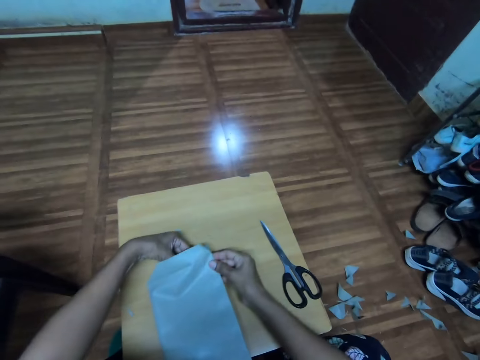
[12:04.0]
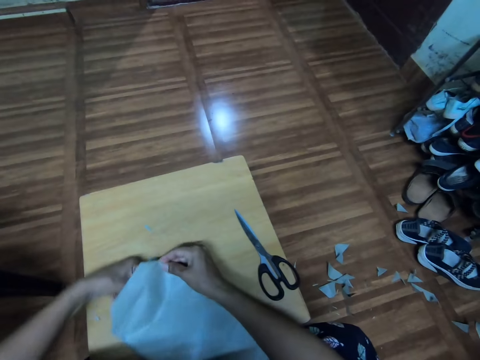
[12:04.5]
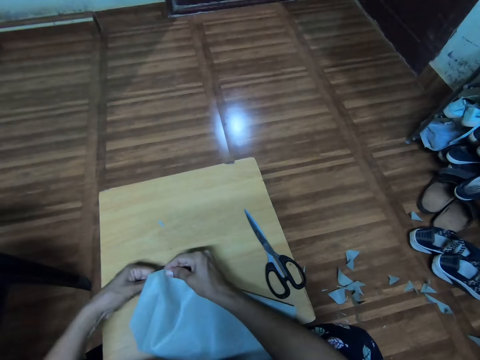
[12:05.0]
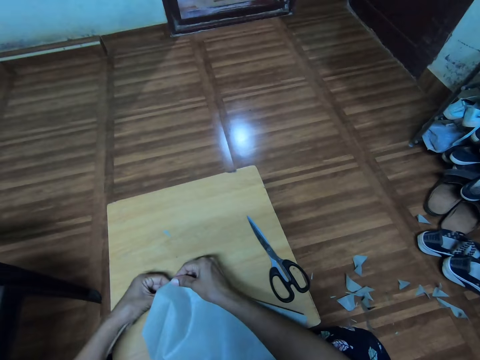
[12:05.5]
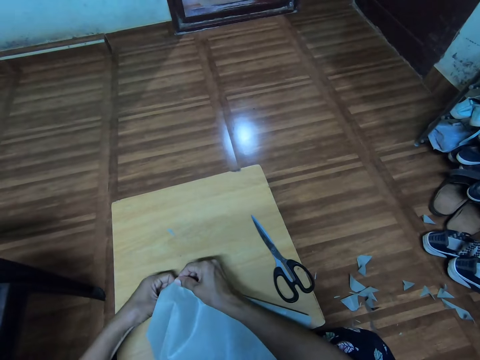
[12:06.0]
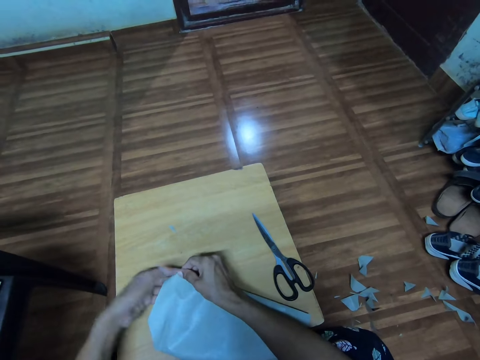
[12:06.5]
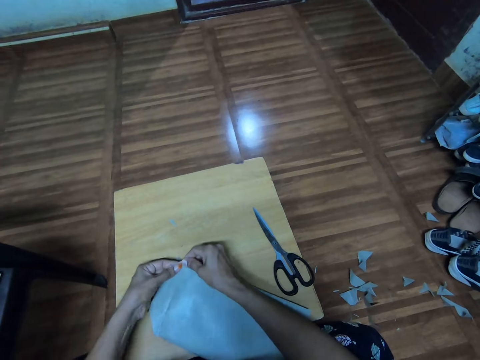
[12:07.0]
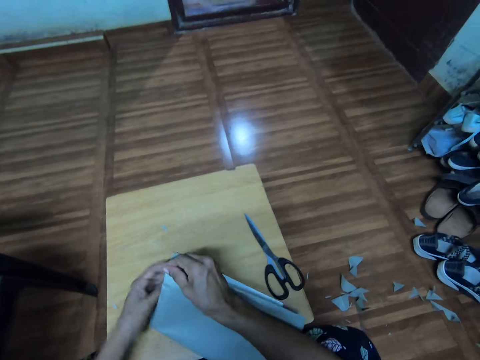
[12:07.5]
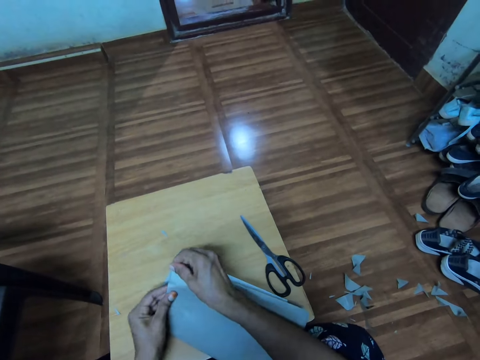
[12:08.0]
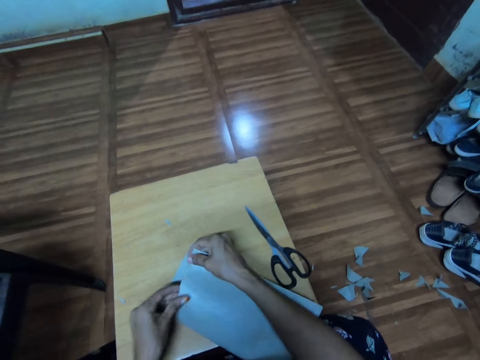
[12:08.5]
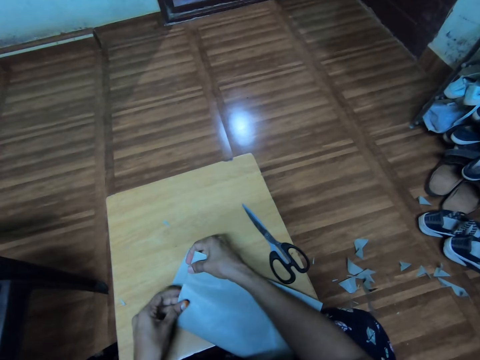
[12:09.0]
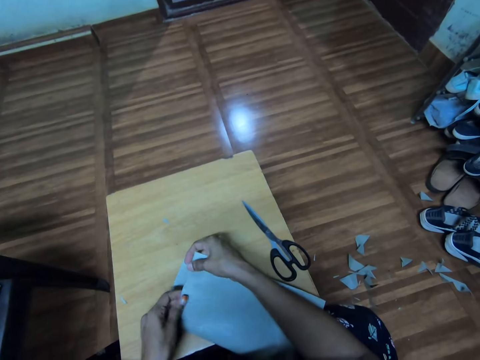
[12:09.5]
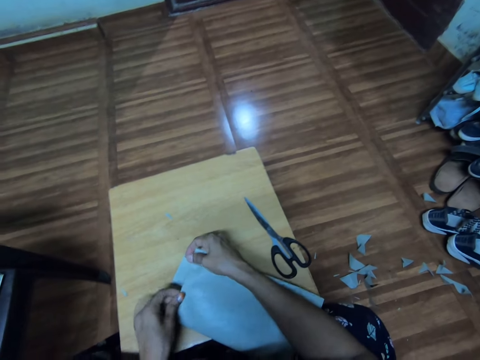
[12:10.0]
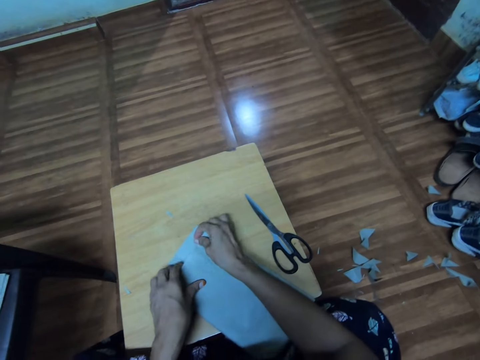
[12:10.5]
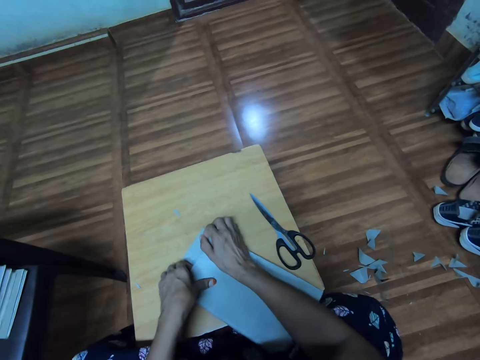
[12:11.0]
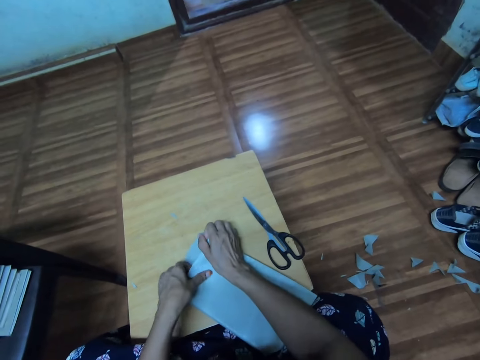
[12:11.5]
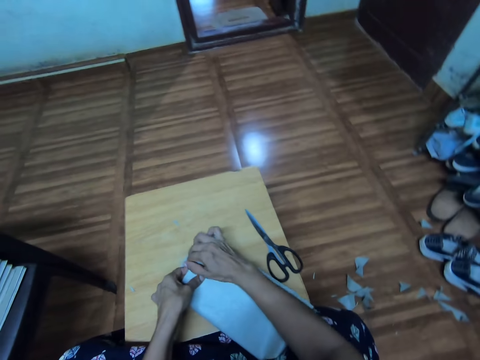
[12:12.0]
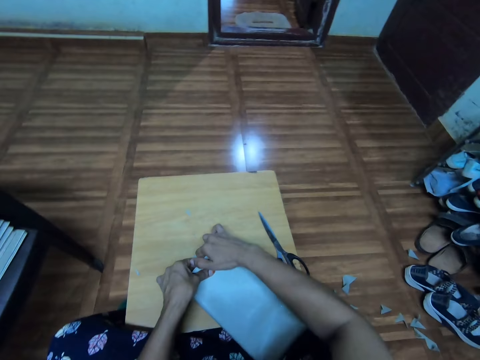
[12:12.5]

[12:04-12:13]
The camera wearer folds a paper cover. They cover a book with a paper. They adjust the paper cover on the book.

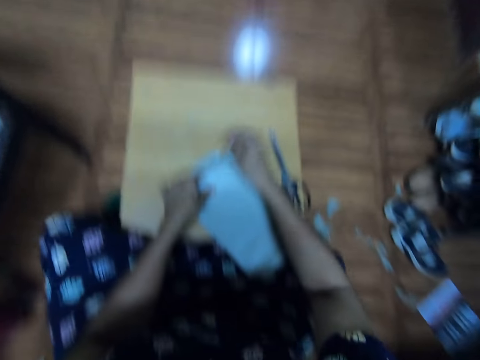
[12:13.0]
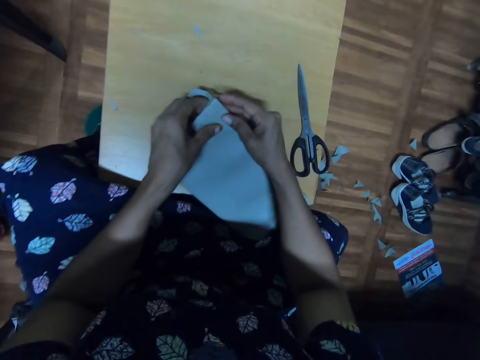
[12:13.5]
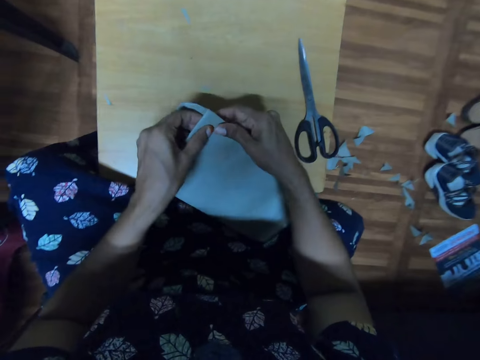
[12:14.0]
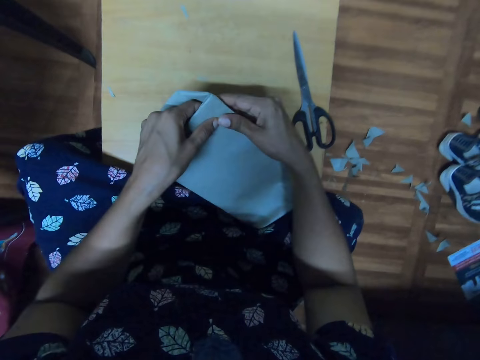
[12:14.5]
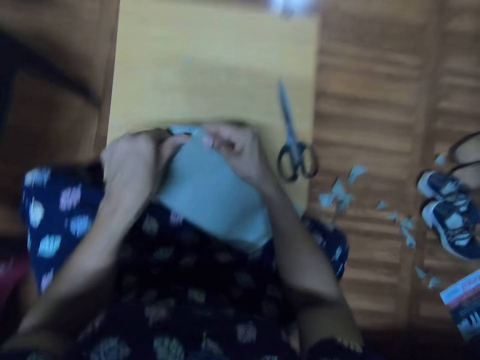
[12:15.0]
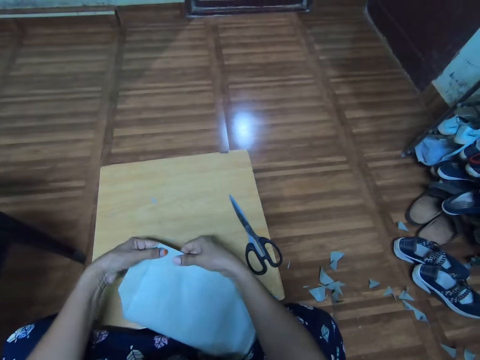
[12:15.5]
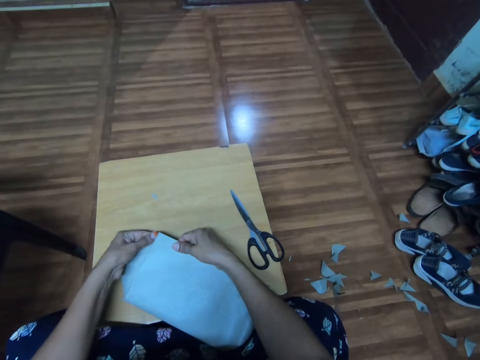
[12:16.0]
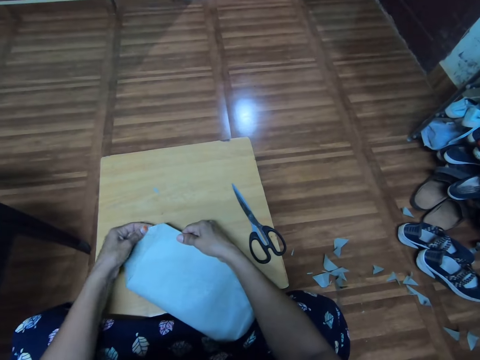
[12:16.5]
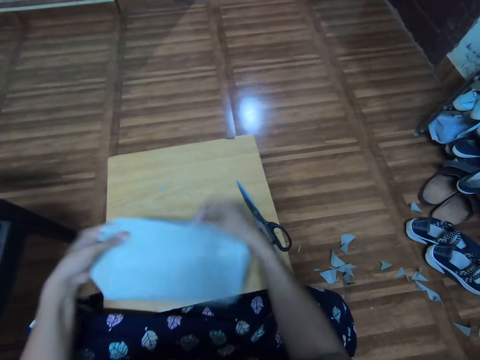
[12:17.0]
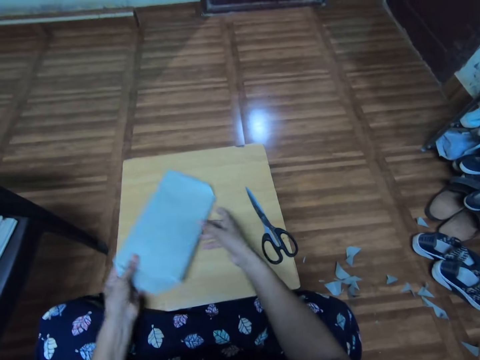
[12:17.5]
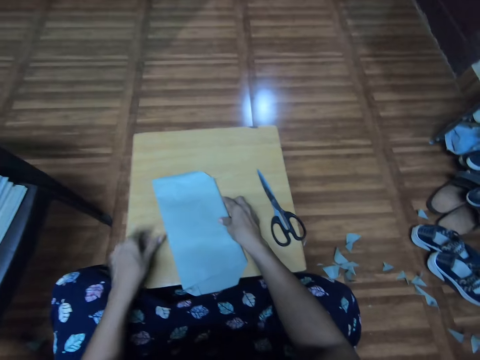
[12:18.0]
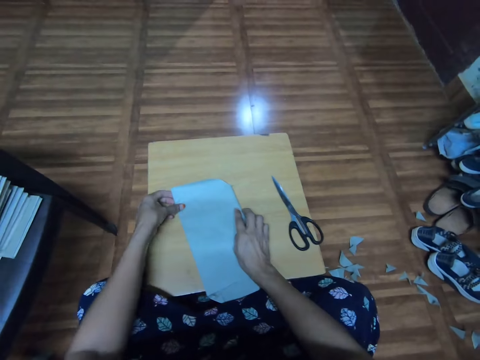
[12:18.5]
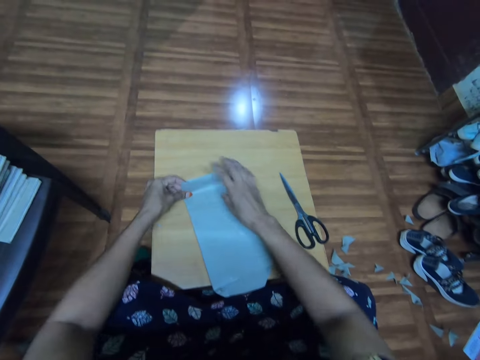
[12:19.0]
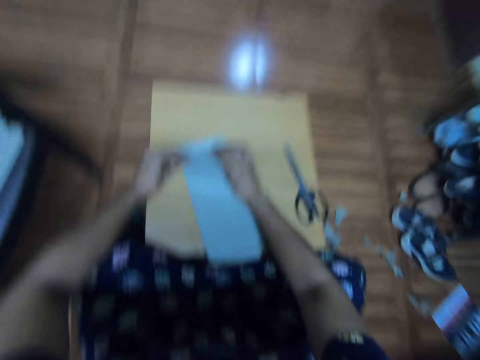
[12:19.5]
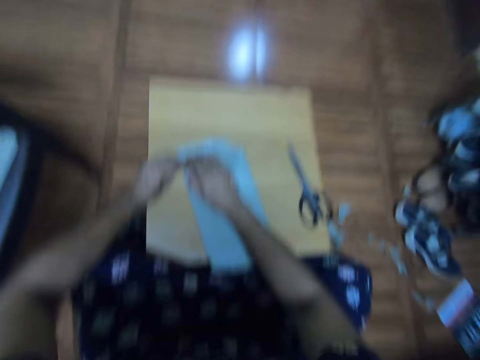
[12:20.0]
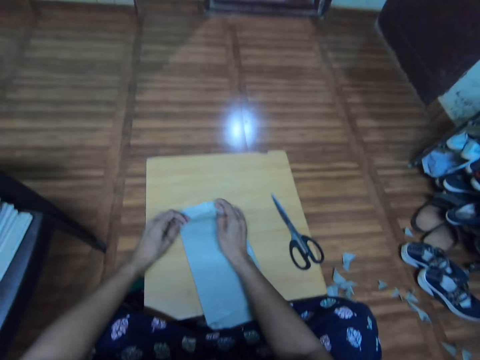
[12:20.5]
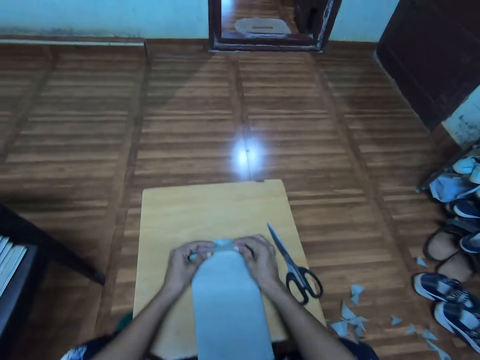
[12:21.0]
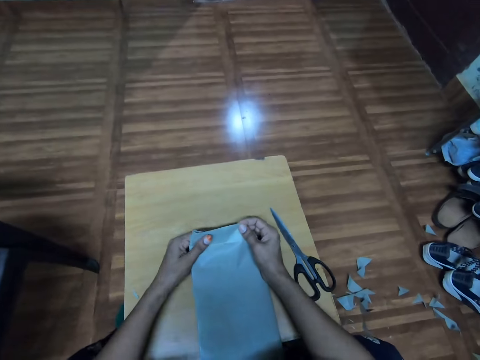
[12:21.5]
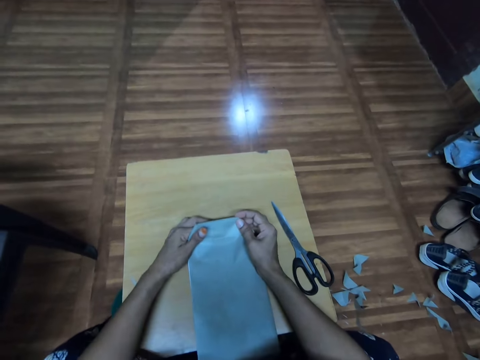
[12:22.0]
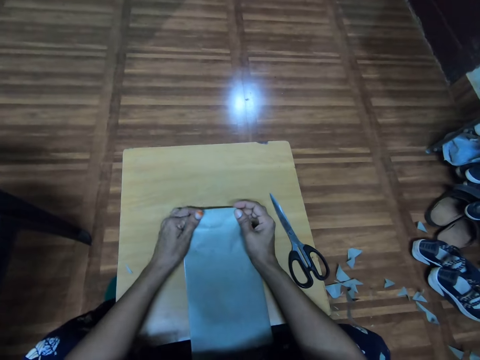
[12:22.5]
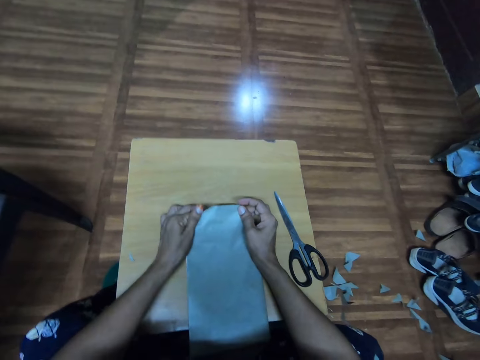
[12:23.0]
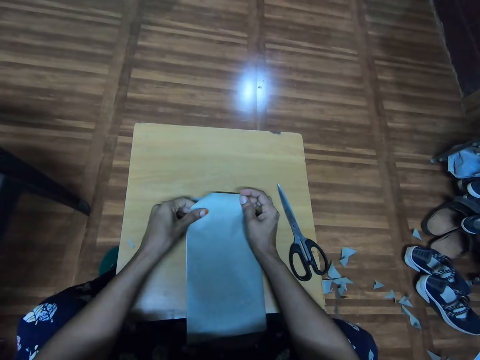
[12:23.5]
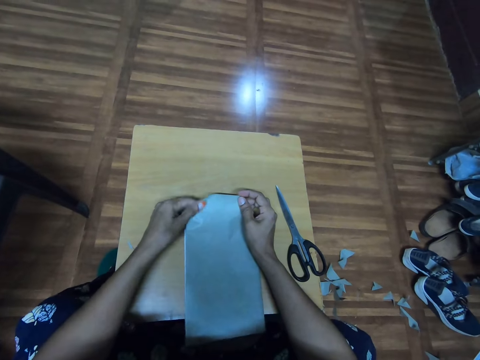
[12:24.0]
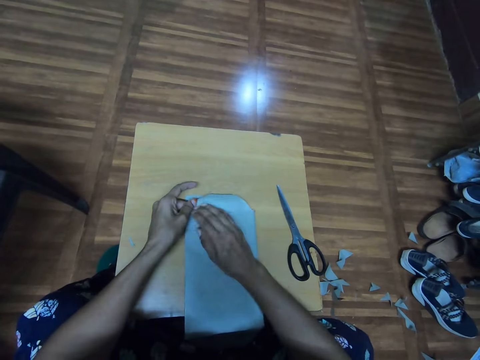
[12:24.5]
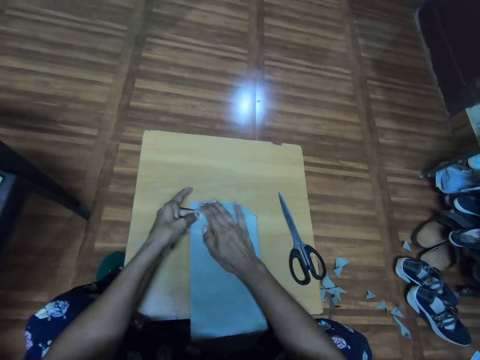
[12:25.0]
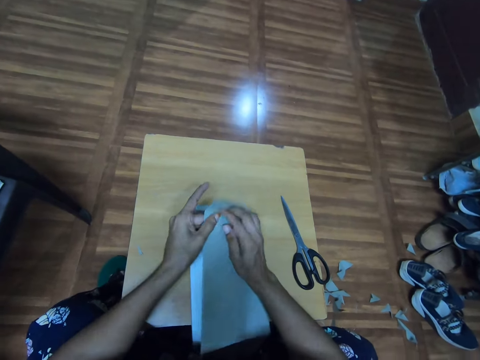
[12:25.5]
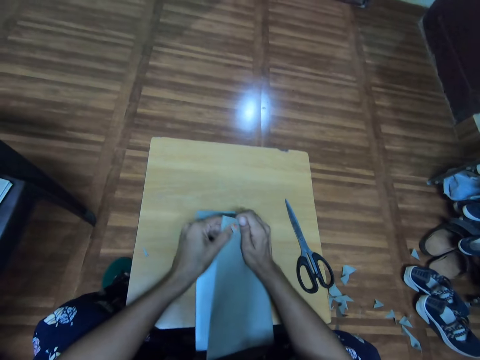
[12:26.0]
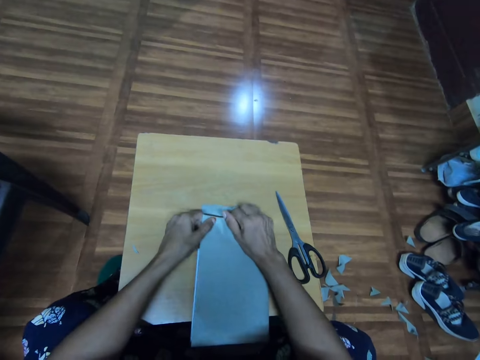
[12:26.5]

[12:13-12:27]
The camera wearer folds a paper cover. They adjust the paper cover on a book. They turn the book around. They adjust the book on a table. They fold the paper cover. They adjust the paper cover on the book. They fold the paper cover. They cover the book with a paper.

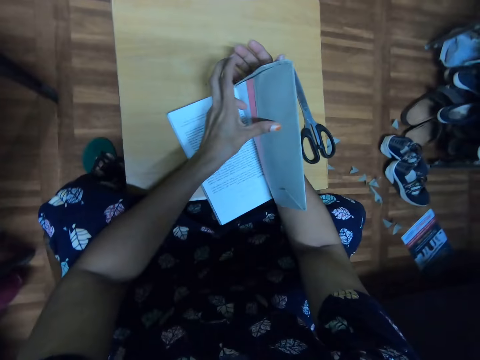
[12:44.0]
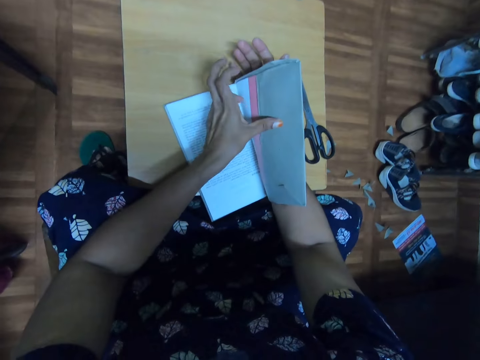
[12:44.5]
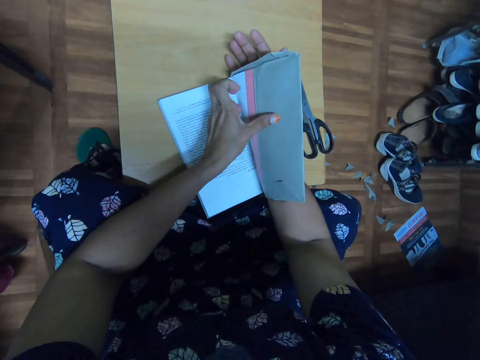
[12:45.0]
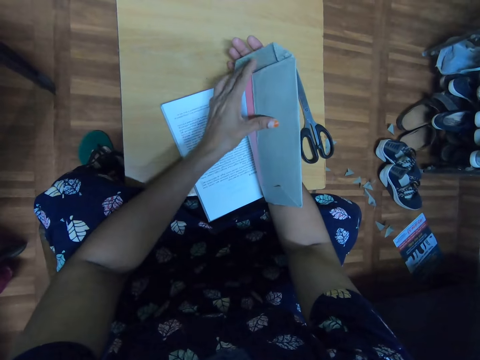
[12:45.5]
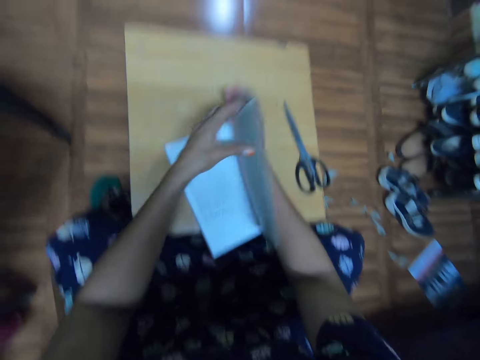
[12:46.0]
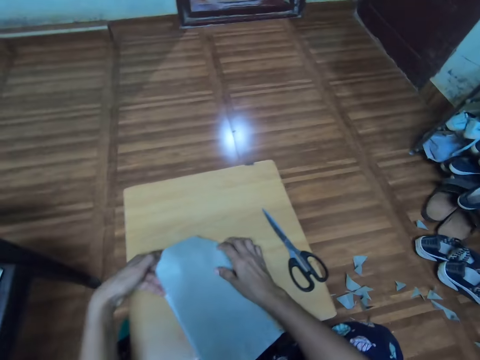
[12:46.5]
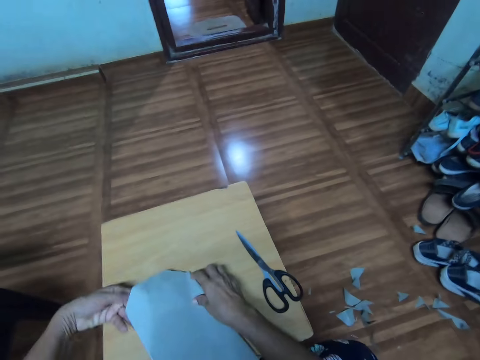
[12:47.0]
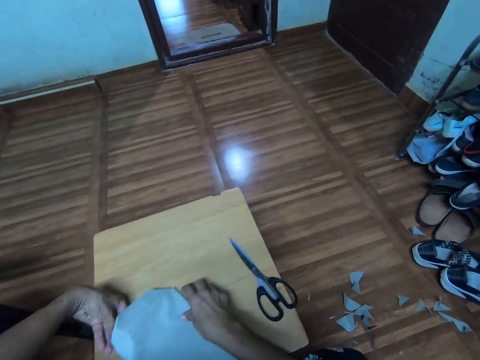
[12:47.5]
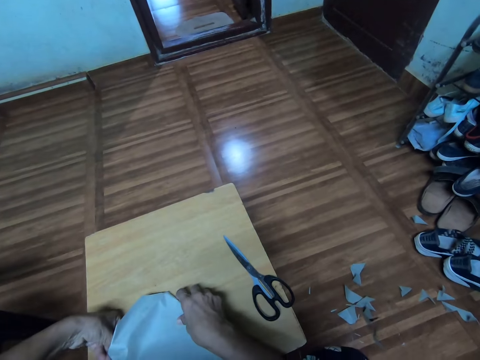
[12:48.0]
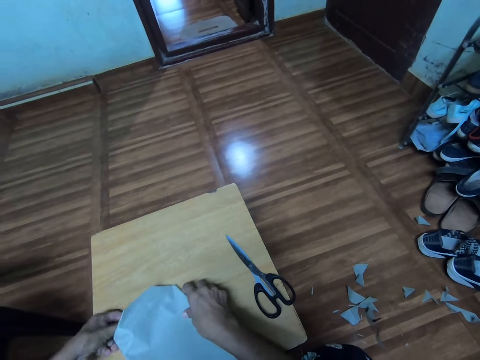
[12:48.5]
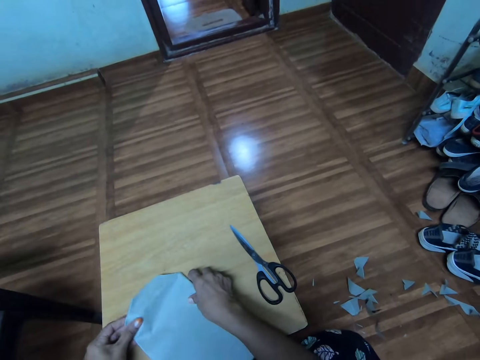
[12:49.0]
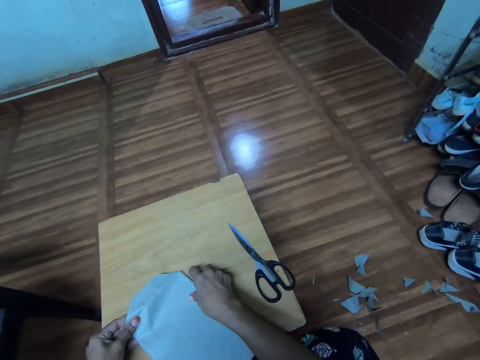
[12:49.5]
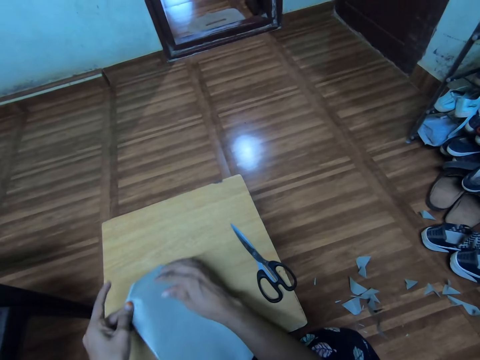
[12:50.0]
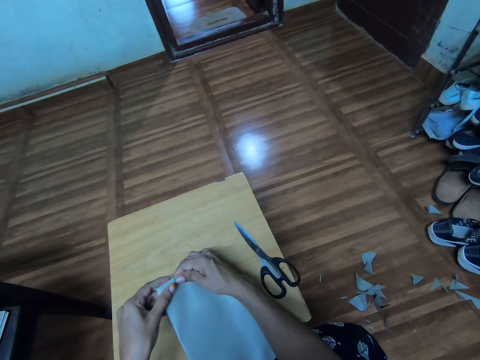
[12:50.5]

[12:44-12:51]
The camera wearer adjusts a paper cover on a book. They fold the paper cover.
